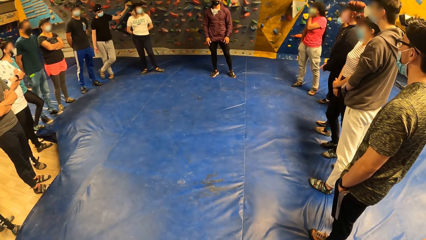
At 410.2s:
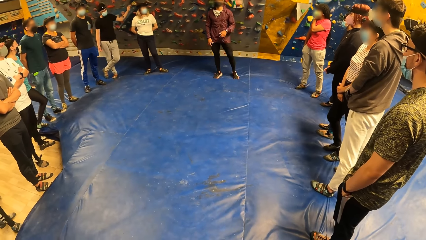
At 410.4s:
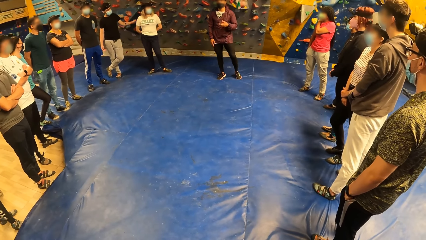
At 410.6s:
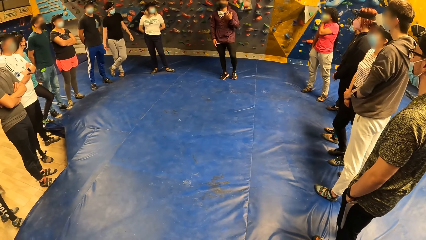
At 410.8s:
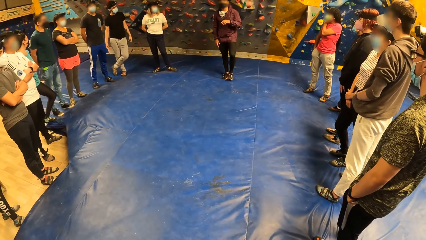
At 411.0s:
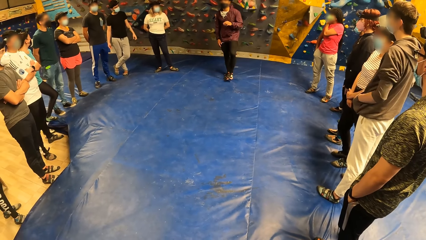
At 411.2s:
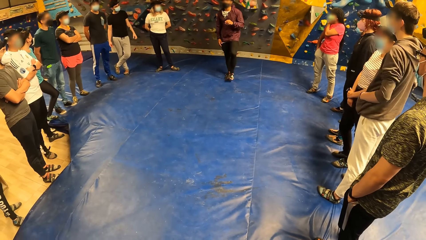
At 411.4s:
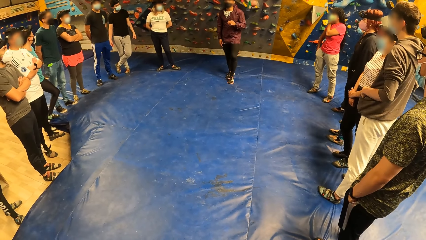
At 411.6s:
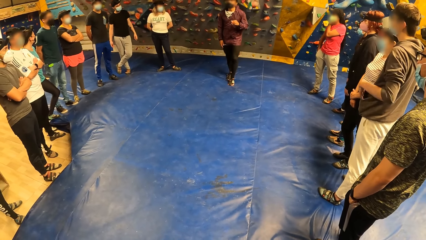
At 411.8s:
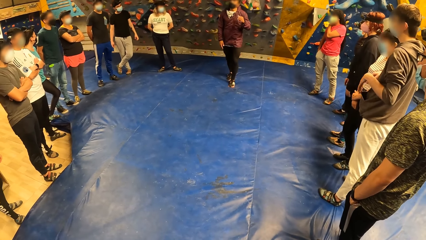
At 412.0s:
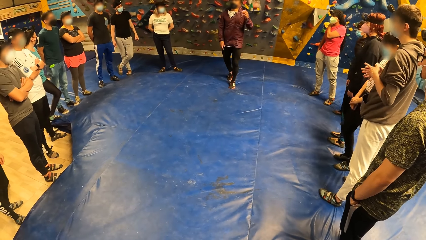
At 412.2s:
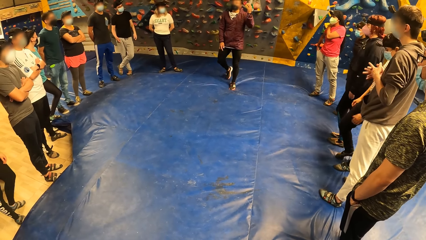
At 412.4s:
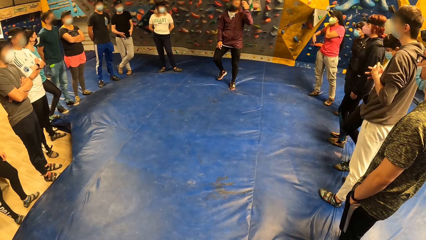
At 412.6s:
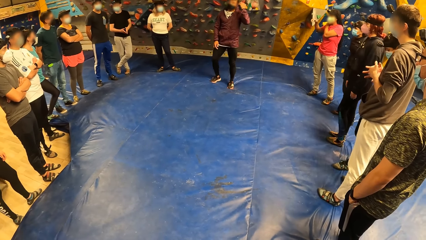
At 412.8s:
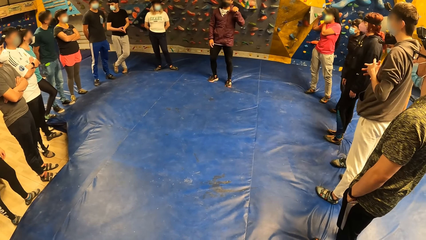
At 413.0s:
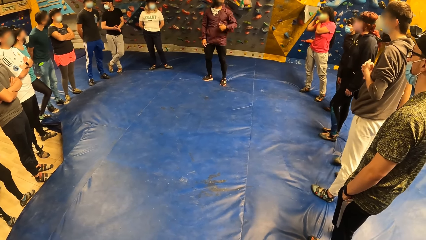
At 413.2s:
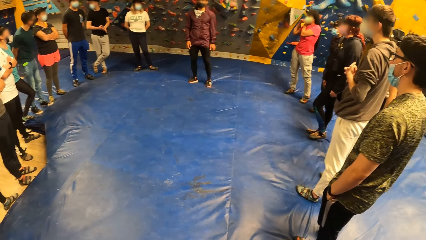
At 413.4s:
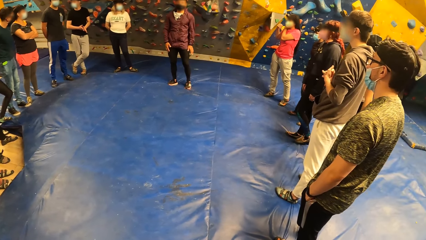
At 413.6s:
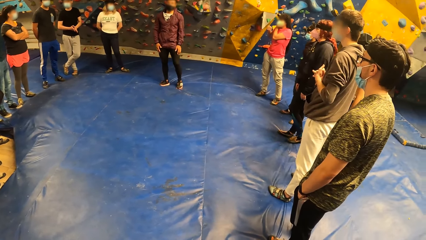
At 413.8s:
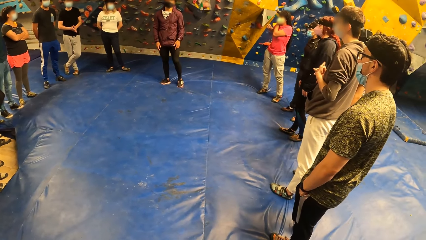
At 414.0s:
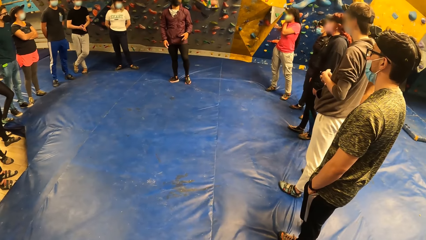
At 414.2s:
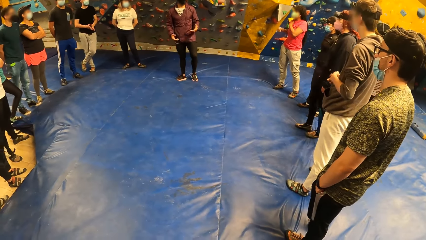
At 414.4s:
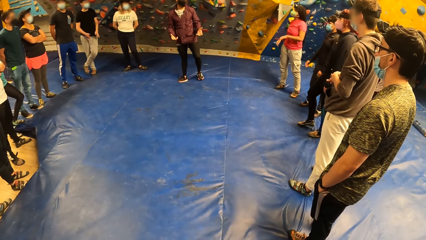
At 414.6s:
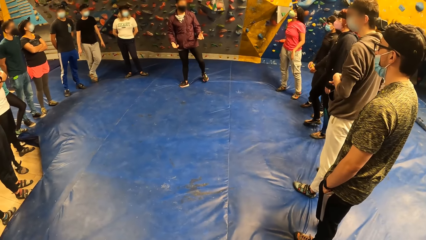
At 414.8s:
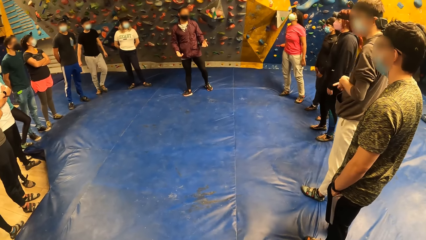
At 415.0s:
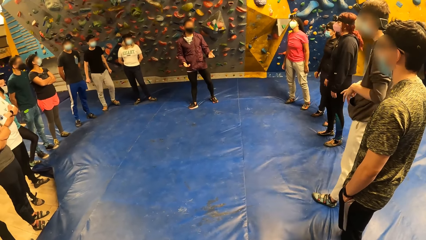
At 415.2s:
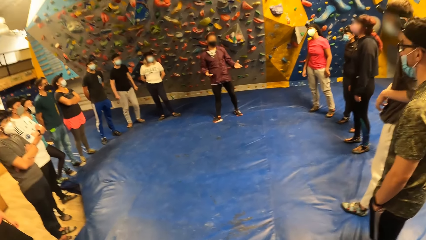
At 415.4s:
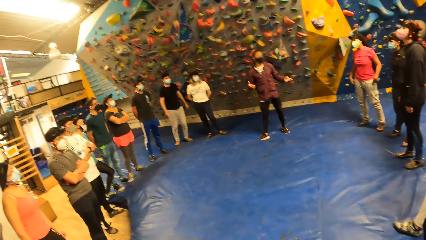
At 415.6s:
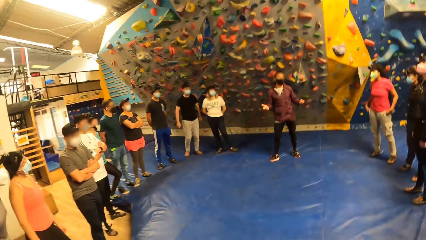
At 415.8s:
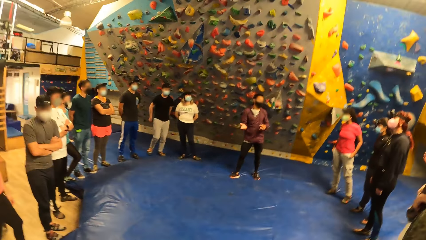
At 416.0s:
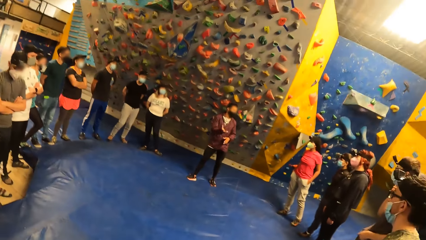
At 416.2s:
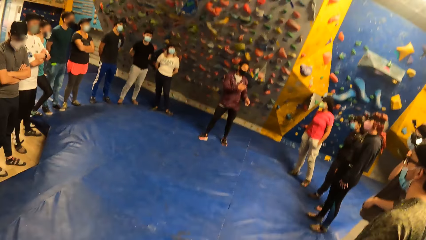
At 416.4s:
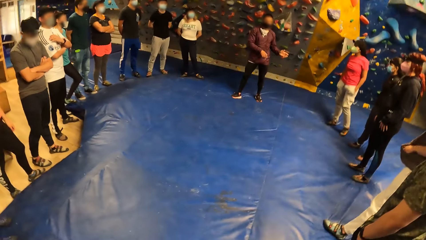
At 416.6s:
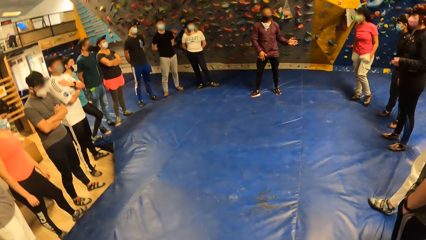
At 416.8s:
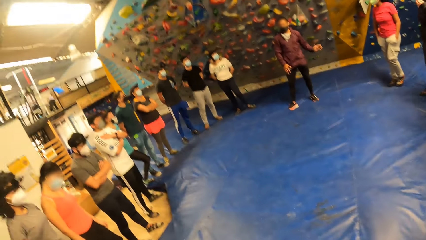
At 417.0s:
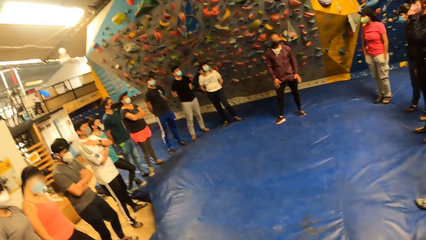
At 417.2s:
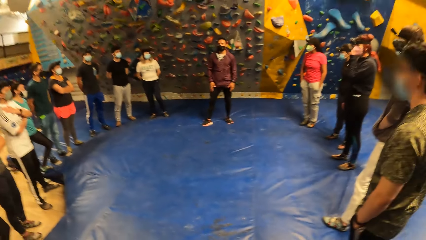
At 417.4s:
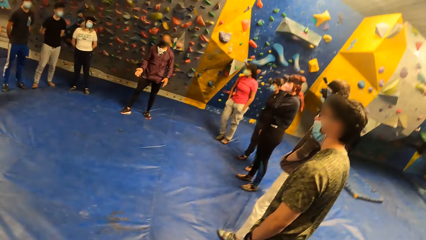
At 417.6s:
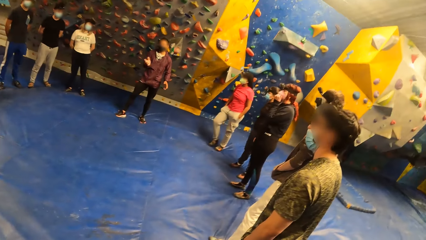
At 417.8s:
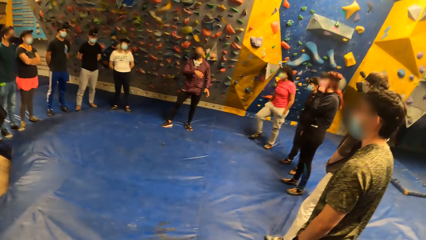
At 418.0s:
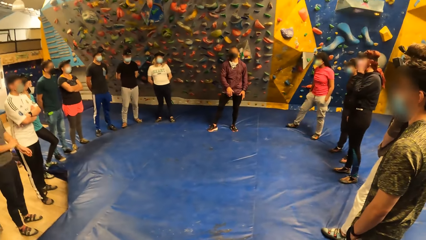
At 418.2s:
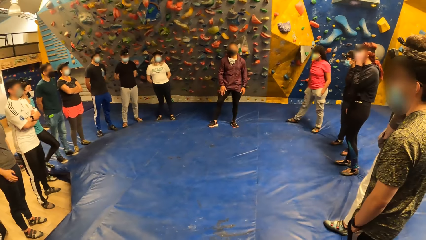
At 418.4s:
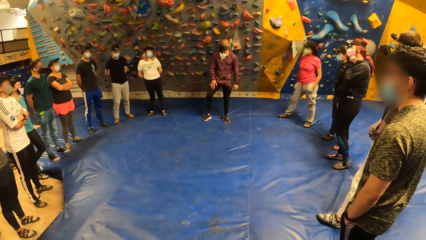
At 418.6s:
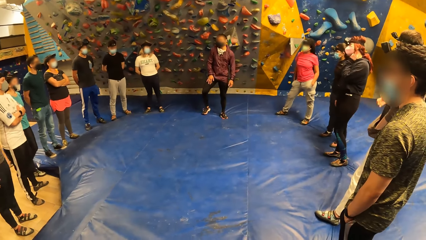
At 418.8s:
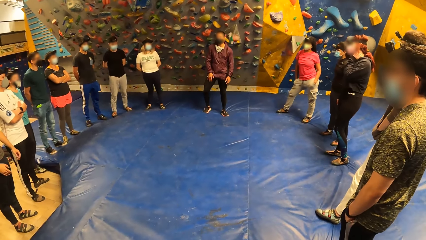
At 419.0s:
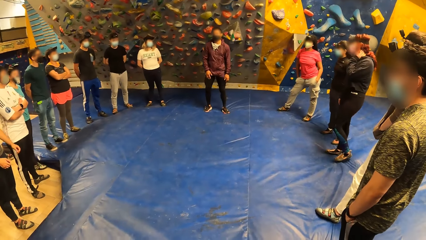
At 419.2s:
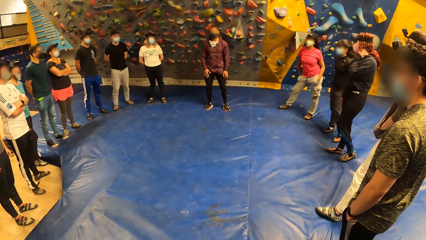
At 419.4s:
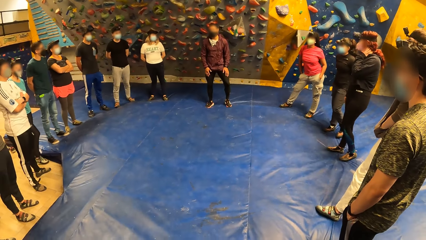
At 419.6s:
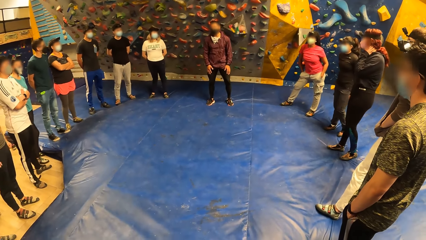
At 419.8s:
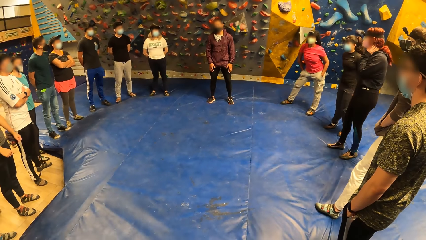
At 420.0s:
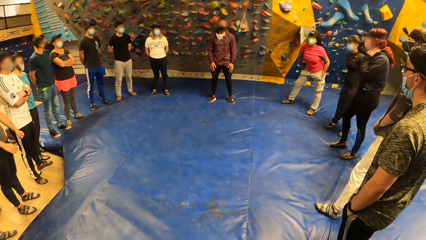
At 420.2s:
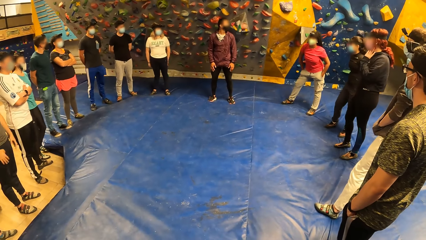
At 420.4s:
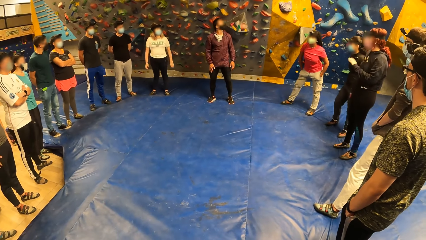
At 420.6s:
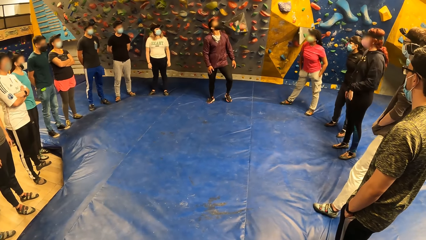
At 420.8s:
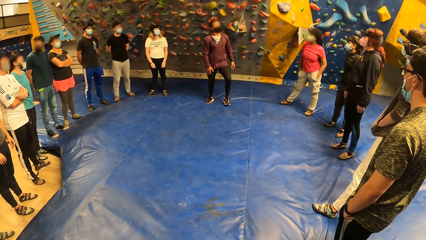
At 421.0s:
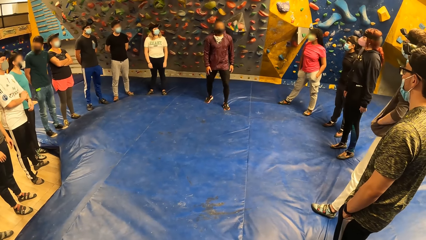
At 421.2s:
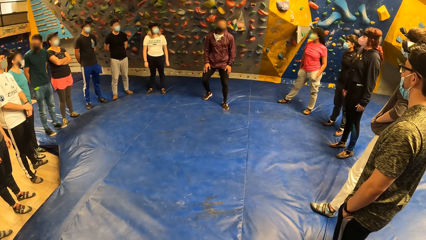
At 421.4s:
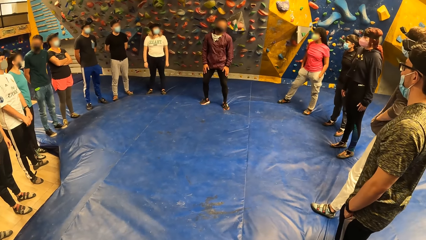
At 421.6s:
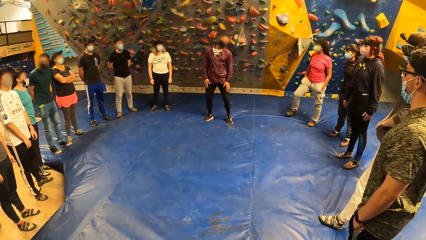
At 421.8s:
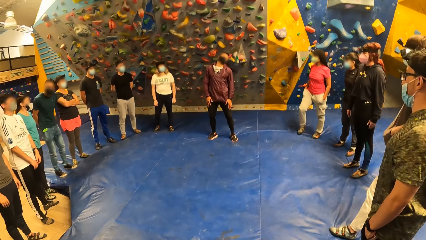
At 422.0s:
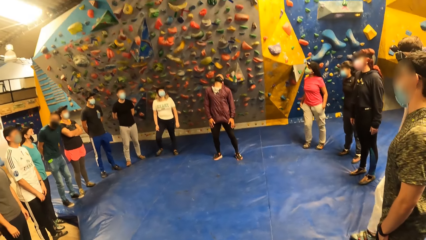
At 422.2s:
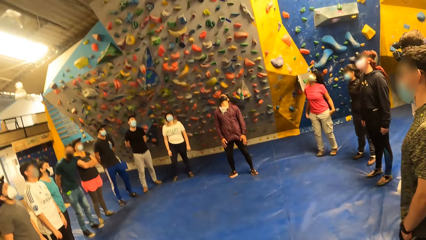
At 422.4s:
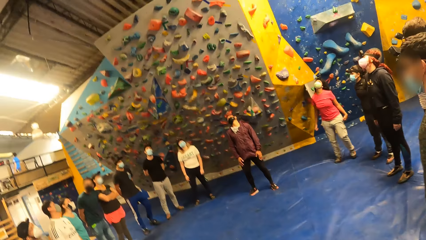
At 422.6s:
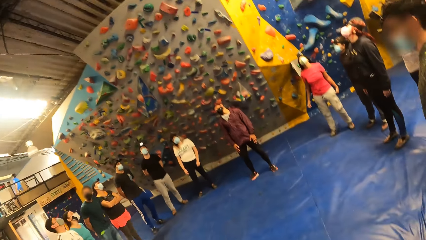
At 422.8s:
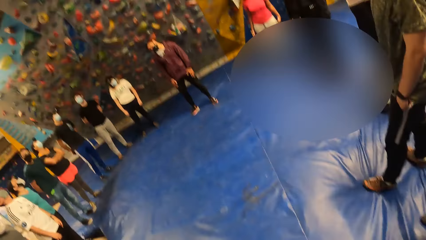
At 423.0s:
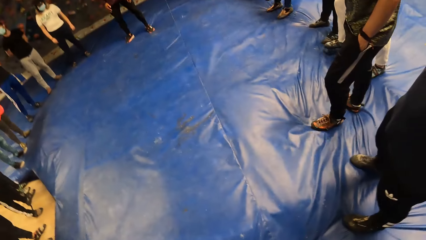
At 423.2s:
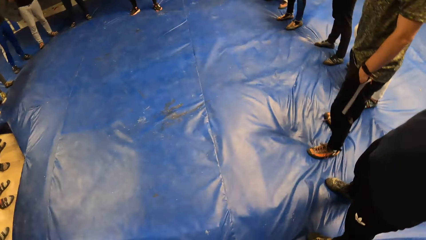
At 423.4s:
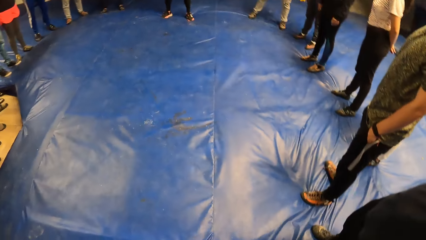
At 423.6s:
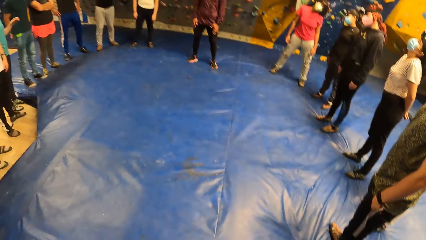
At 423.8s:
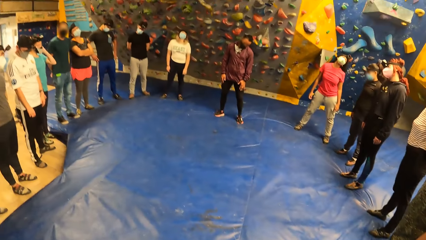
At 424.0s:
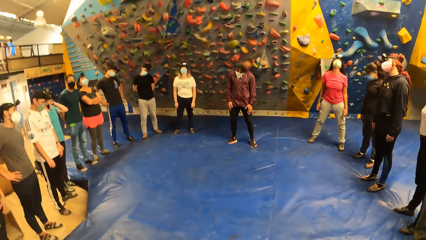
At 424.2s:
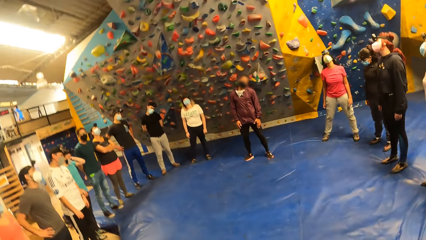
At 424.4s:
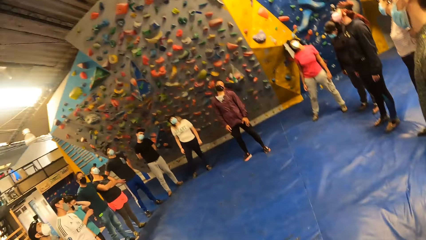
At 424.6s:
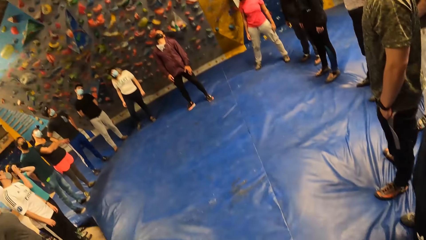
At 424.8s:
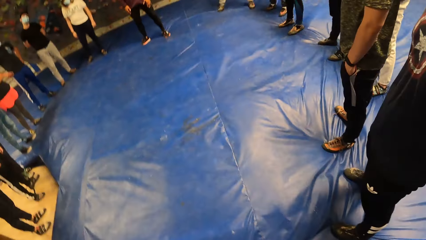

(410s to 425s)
The camera wearer exercises in the room. They do exercise with a group of people in a rock climbing gym.
